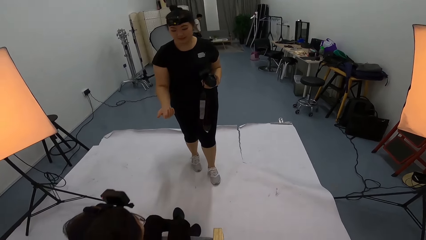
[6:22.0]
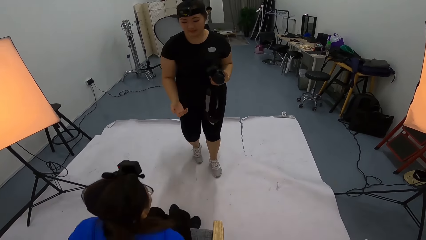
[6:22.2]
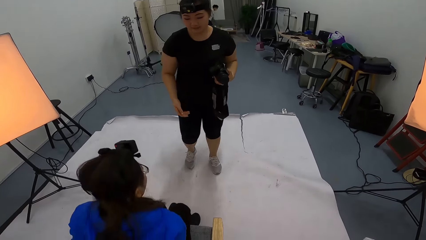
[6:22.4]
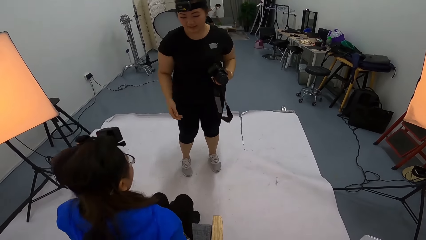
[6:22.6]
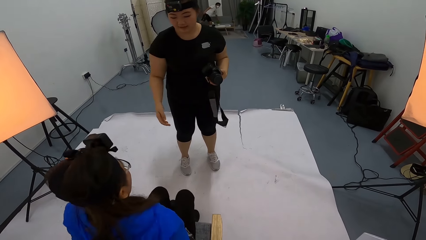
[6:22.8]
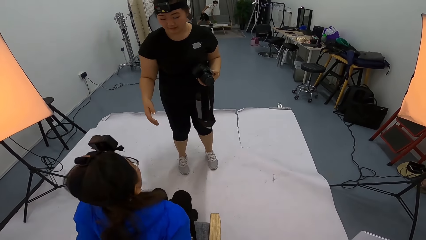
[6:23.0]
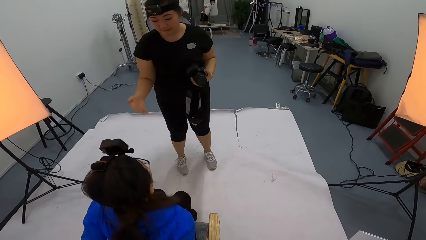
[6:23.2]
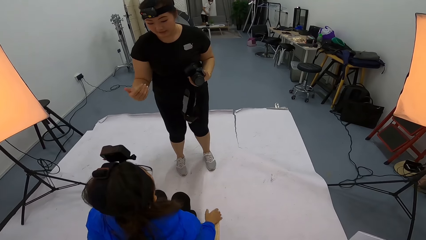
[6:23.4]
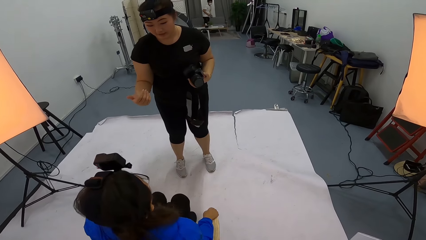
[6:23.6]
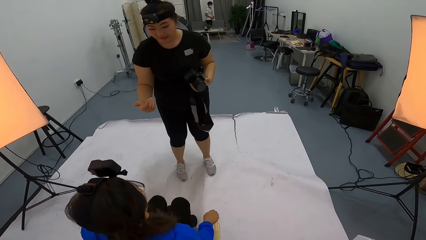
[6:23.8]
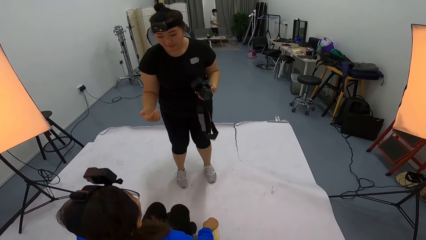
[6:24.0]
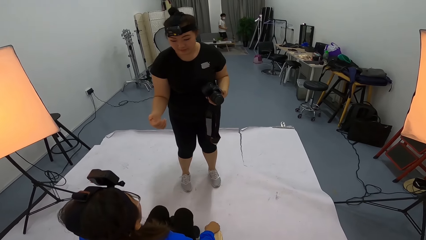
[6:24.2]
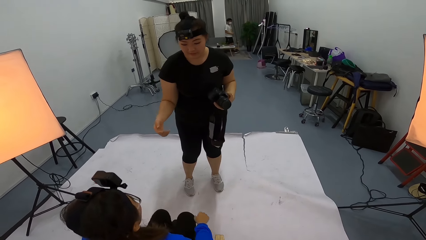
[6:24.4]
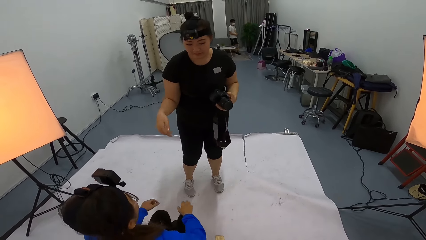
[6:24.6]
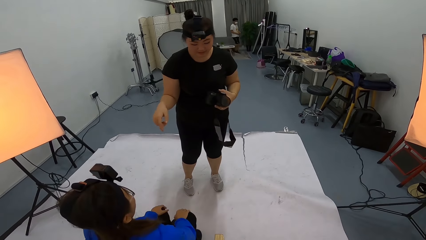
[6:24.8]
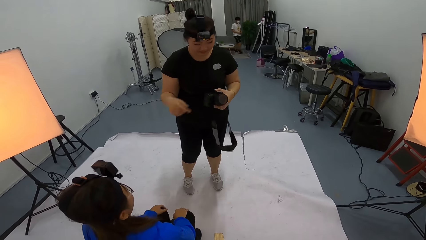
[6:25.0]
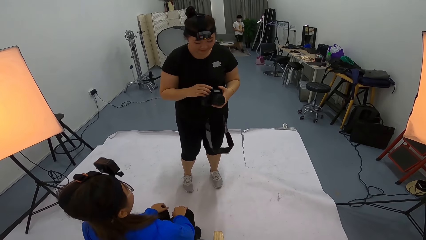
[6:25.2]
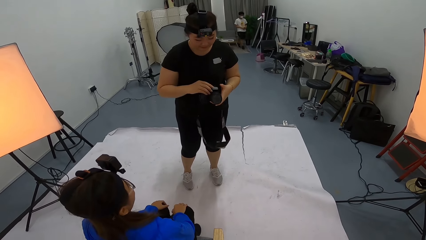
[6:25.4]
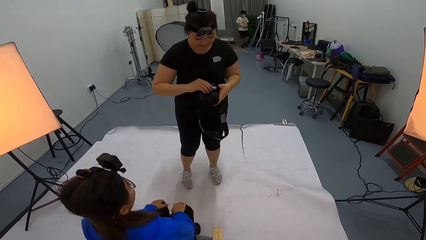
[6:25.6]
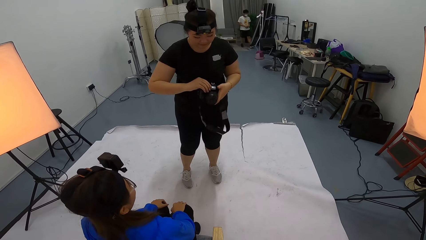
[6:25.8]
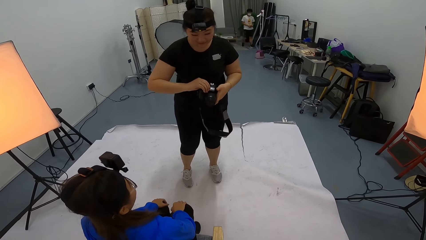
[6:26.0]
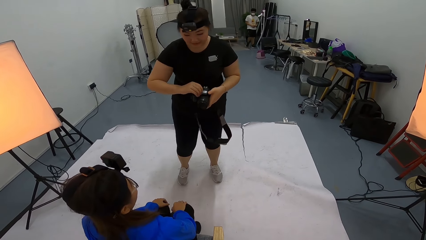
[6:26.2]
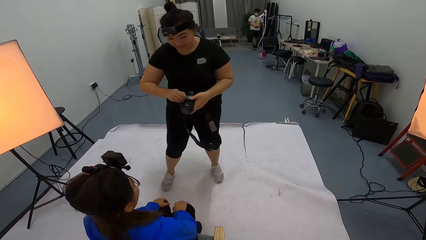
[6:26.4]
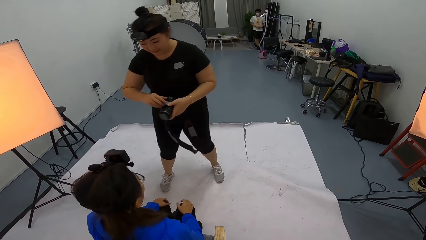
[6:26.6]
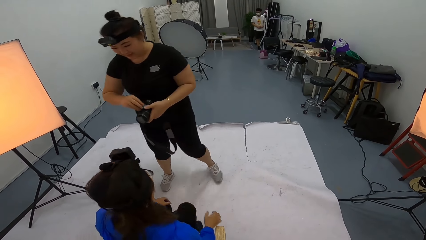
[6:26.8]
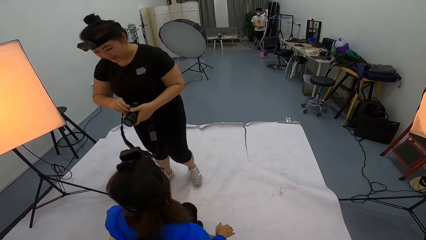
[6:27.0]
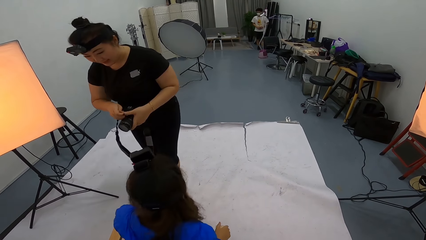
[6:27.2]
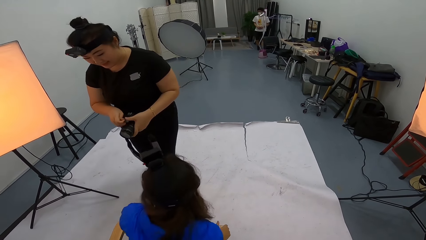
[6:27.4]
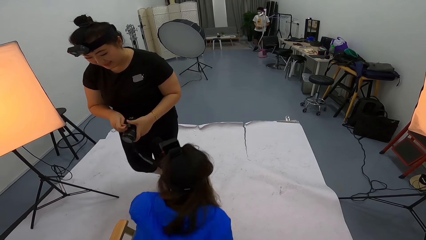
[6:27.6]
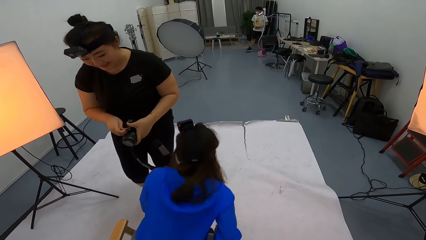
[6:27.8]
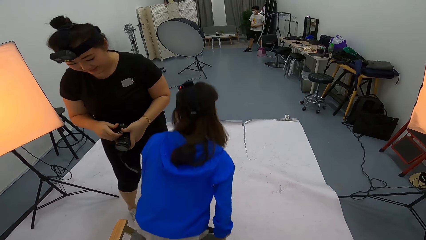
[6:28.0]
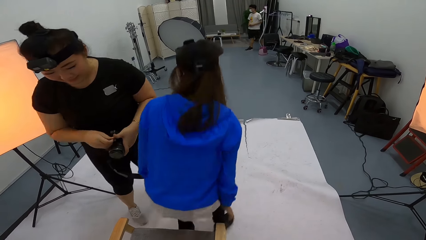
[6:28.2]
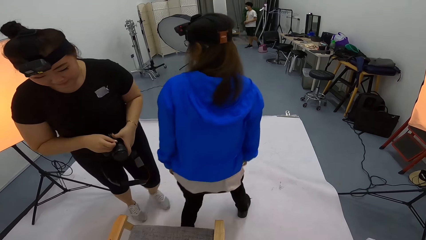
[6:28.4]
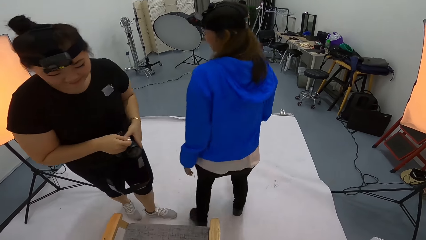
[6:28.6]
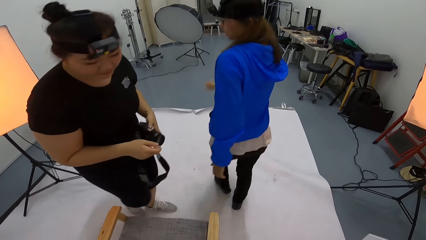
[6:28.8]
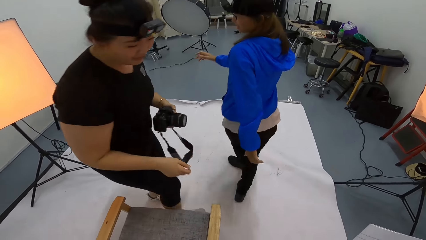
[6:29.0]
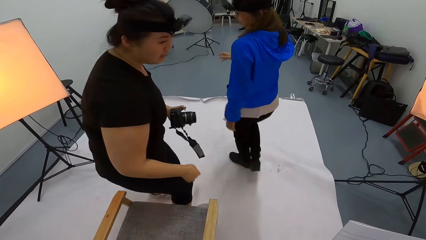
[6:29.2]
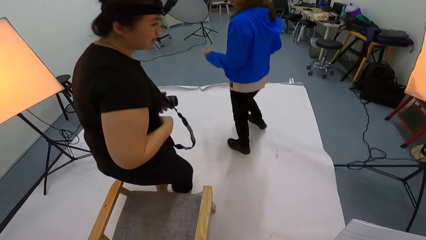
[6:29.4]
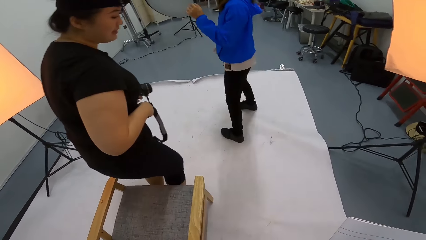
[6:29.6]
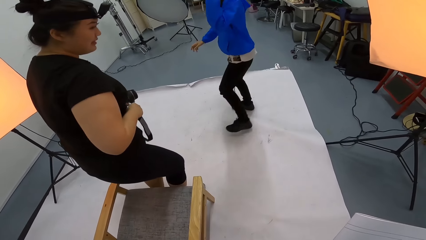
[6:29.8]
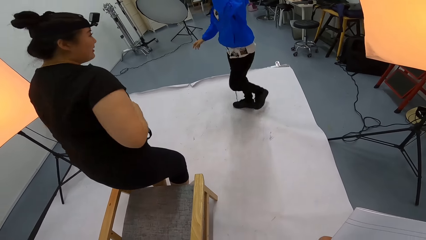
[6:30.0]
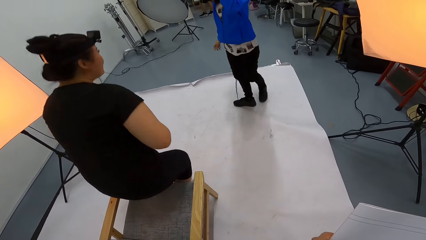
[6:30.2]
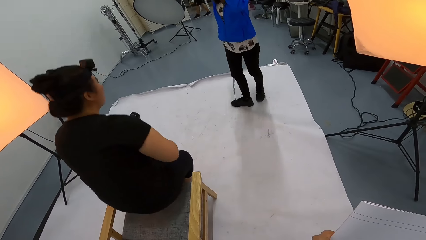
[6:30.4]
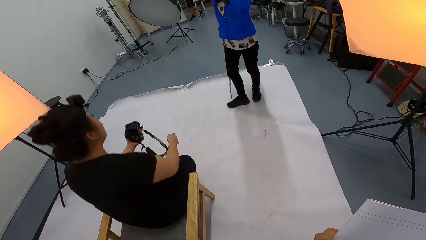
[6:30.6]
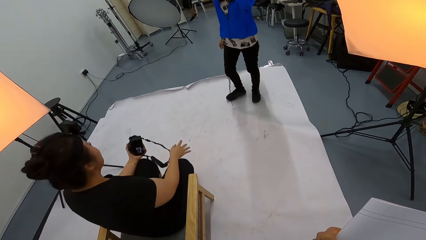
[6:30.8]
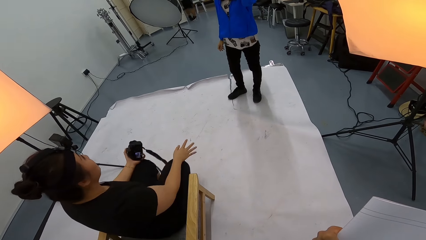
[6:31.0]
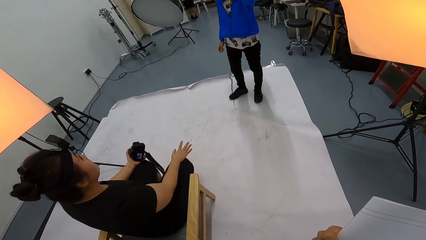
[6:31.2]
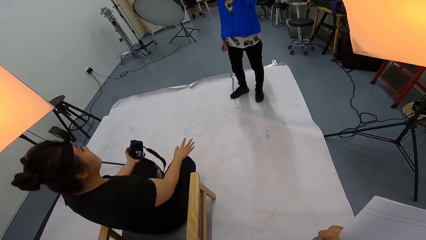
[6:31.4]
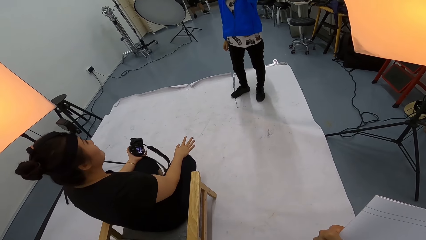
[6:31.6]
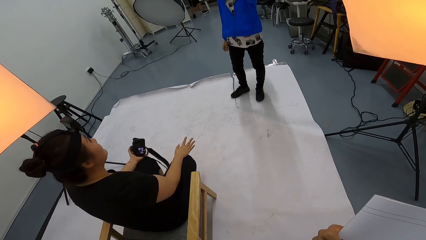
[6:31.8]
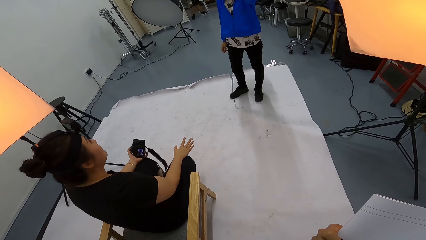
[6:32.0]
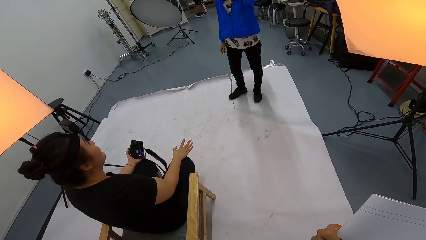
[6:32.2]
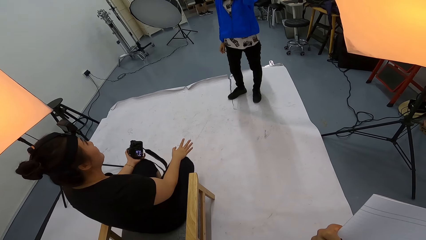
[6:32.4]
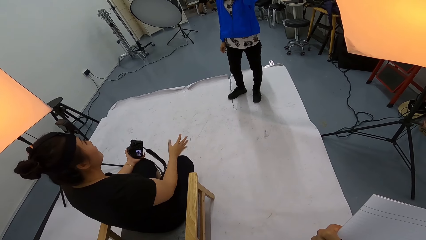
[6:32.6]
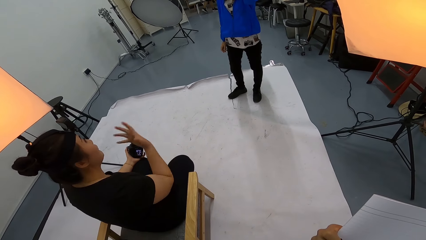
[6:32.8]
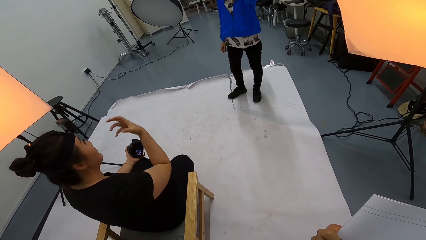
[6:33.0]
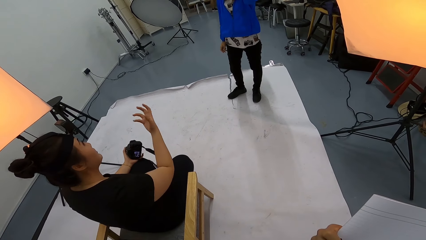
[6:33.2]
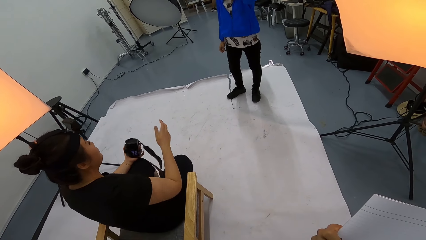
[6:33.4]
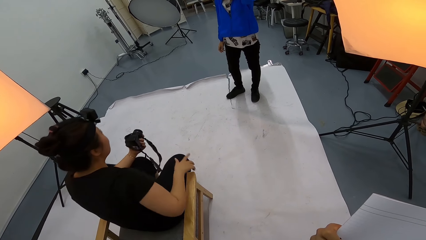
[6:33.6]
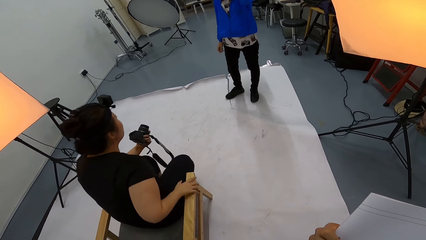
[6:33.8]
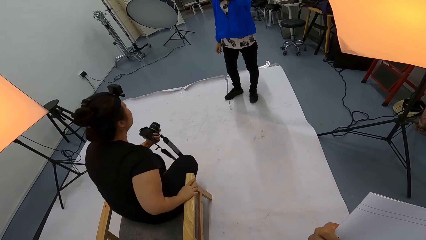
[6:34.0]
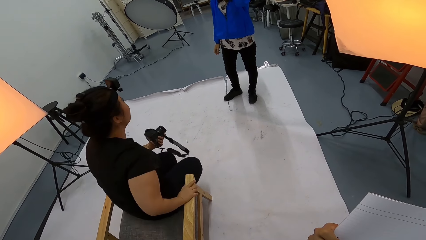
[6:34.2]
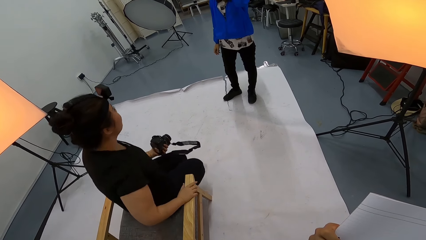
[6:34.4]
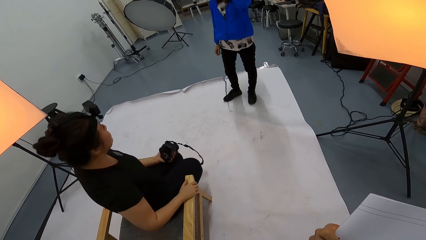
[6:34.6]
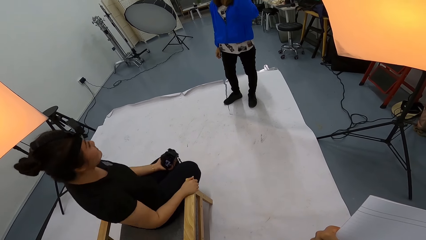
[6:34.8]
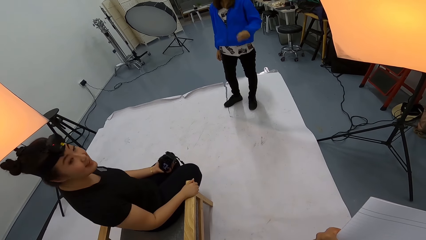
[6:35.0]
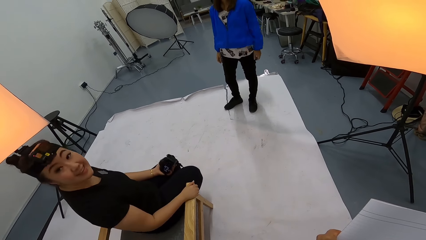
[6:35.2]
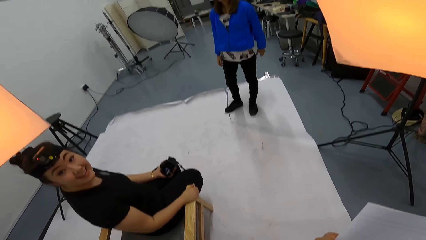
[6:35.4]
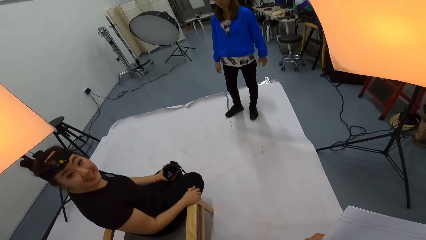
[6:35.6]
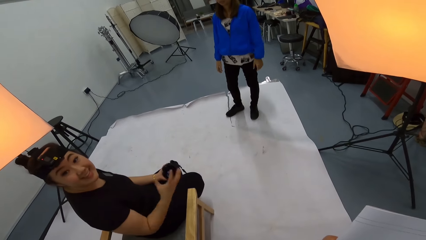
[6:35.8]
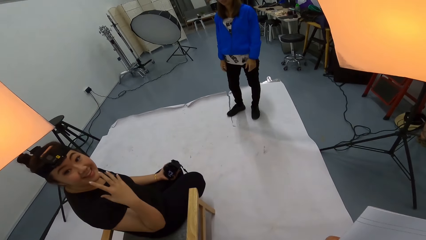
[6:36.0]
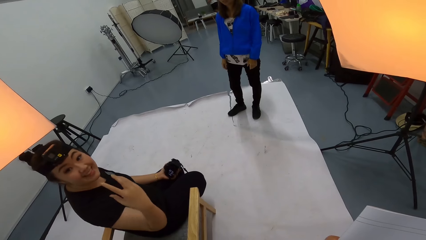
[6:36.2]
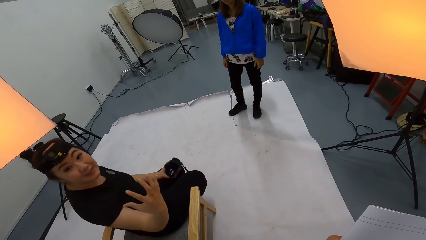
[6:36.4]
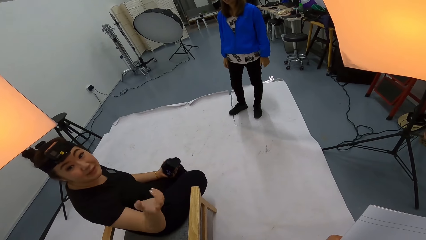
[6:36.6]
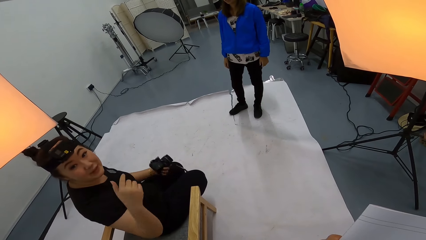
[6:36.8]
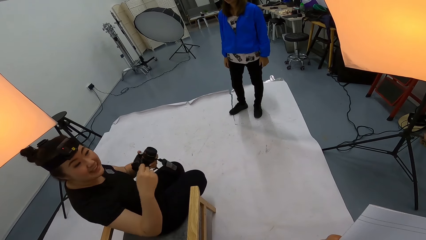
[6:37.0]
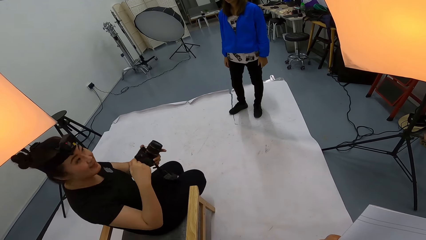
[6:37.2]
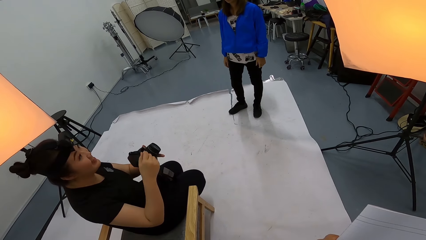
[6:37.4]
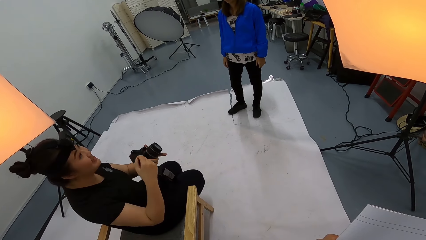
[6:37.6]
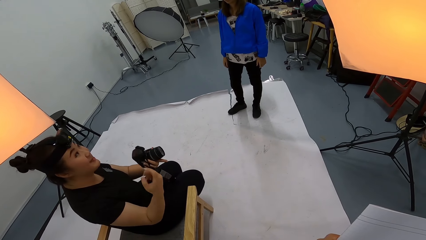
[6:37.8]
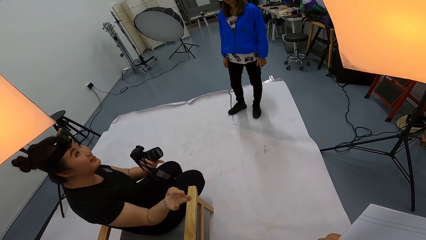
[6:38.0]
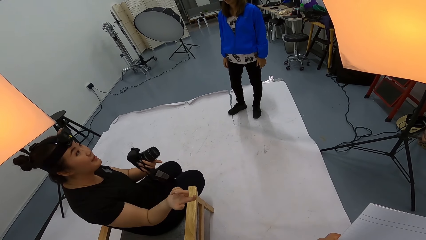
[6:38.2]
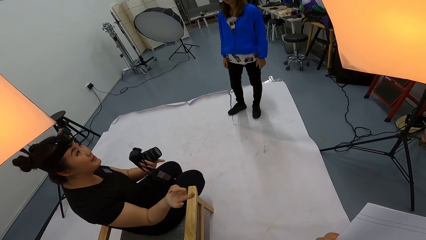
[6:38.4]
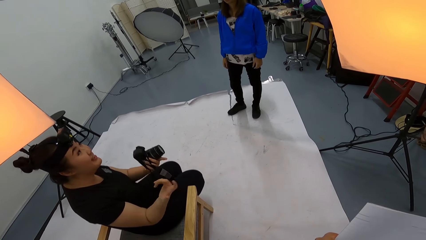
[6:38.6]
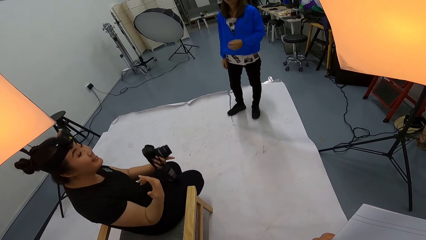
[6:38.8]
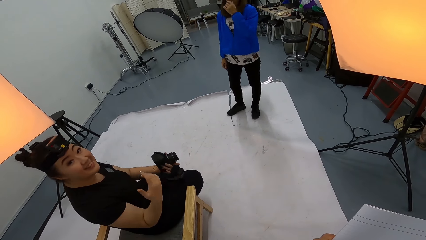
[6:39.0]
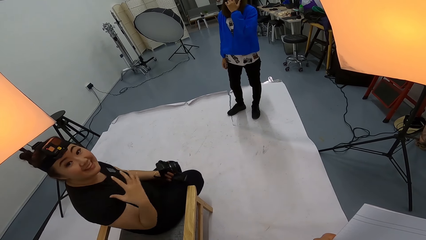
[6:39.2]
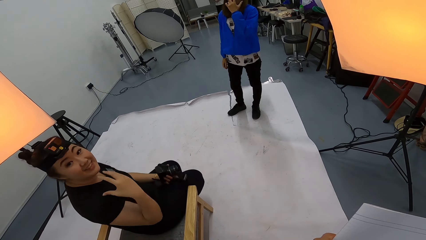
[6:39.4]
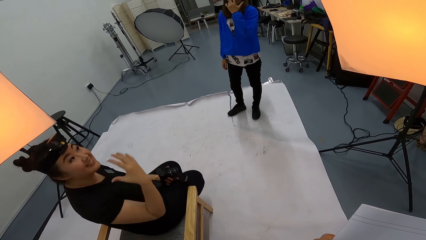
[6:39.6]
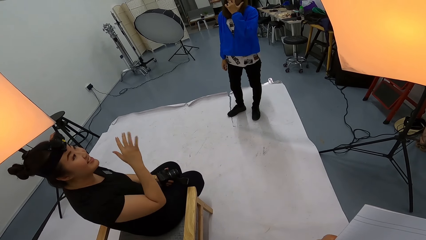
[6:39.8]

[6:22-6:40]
A woman walks towards another woman. The first woman speaks to the other woman. The first woman holds the camera with both hands. The other woman stands up and walks a little. The first woman sits on a chair. The first woman speaks to the other woman. The first woman looks at the camera wearer. The camera wearer talks to the first woman. The first woman speaks to the camera wearer.
